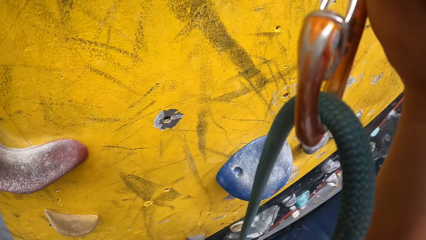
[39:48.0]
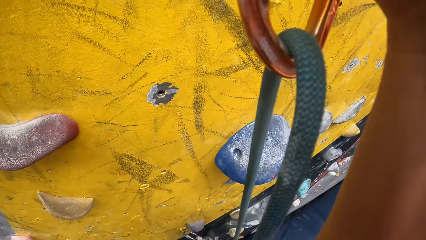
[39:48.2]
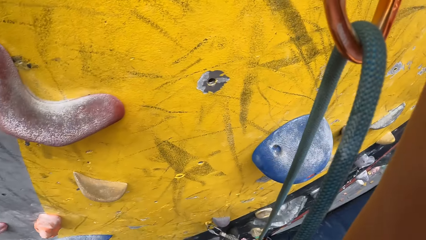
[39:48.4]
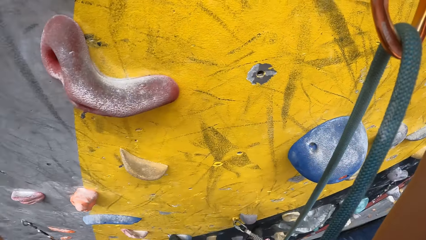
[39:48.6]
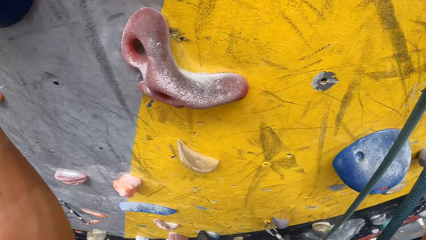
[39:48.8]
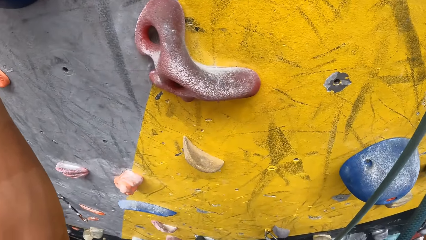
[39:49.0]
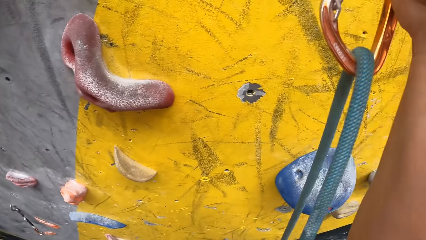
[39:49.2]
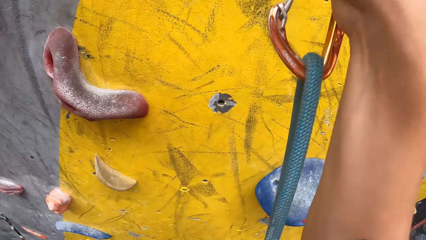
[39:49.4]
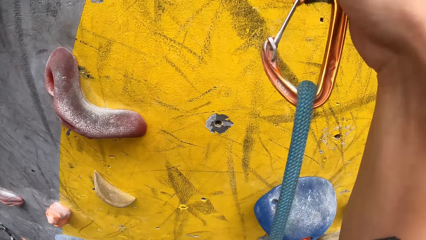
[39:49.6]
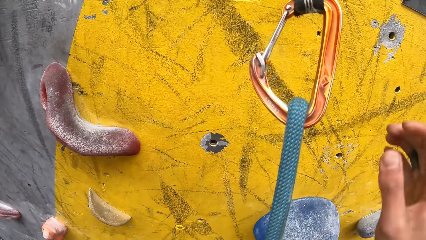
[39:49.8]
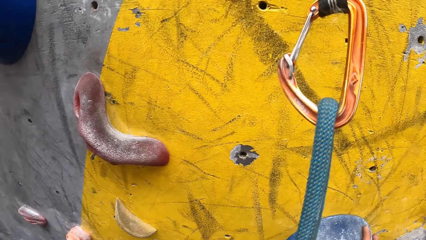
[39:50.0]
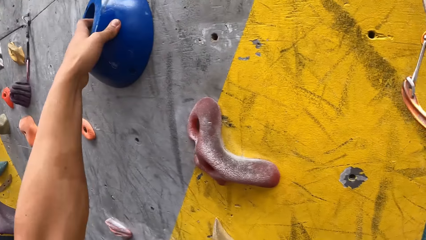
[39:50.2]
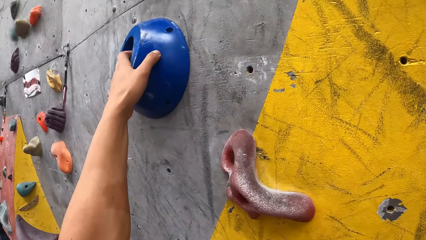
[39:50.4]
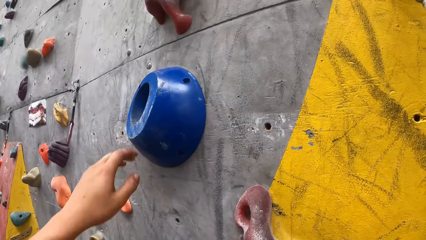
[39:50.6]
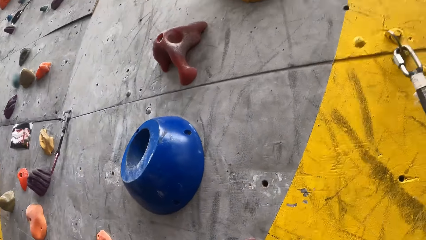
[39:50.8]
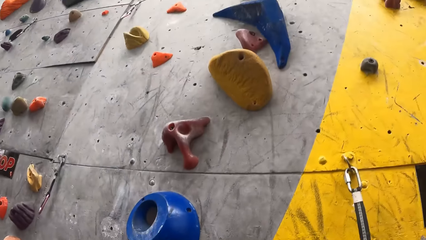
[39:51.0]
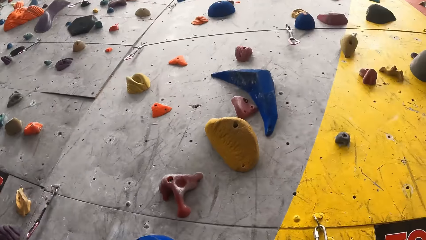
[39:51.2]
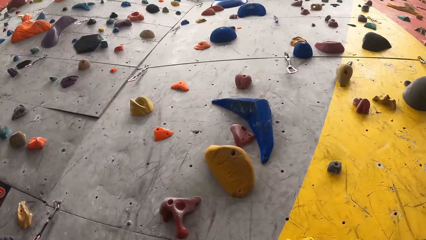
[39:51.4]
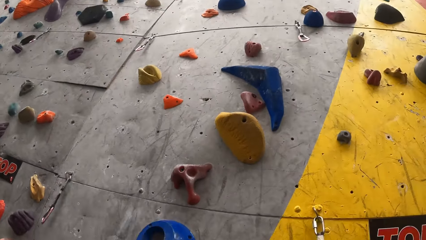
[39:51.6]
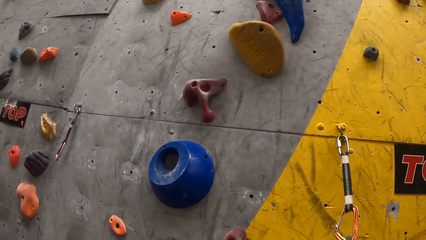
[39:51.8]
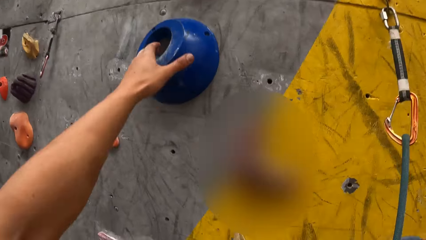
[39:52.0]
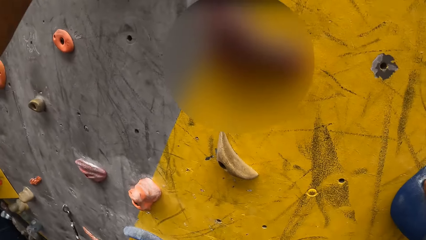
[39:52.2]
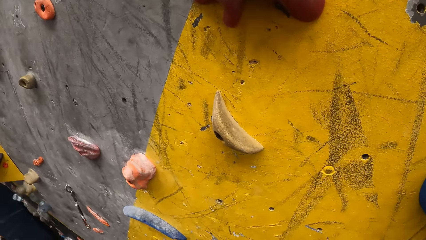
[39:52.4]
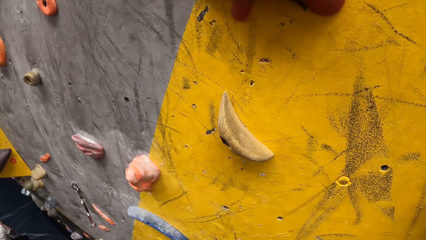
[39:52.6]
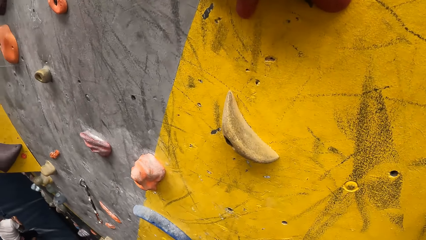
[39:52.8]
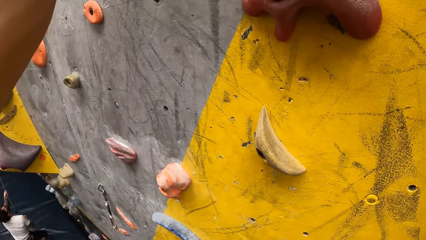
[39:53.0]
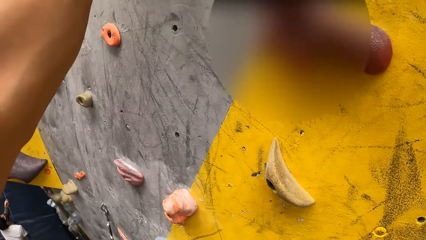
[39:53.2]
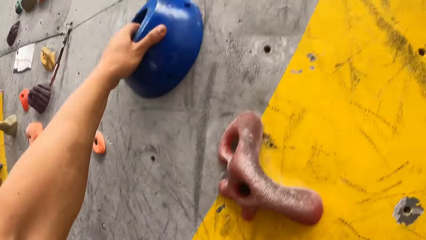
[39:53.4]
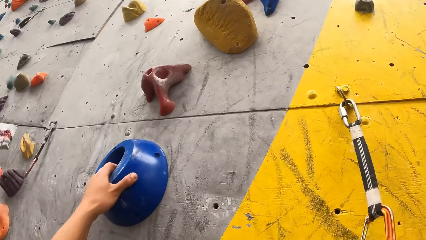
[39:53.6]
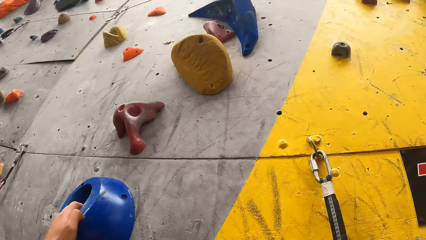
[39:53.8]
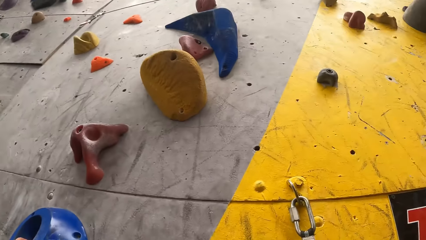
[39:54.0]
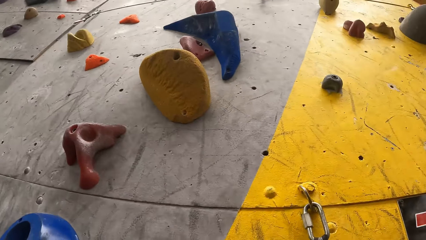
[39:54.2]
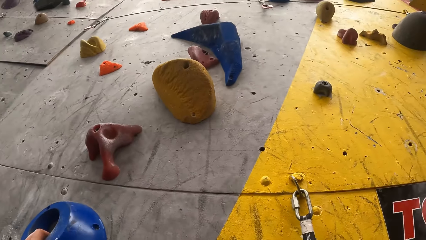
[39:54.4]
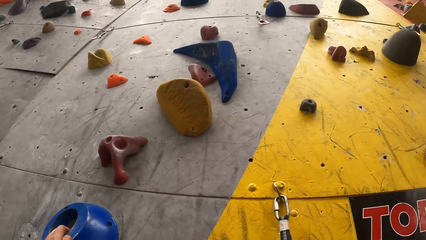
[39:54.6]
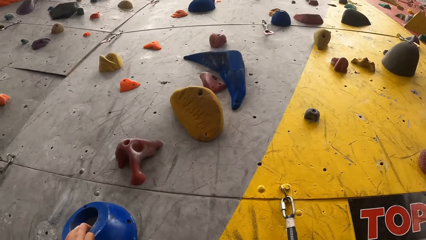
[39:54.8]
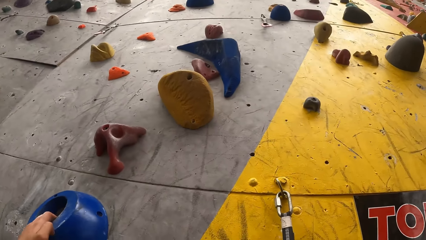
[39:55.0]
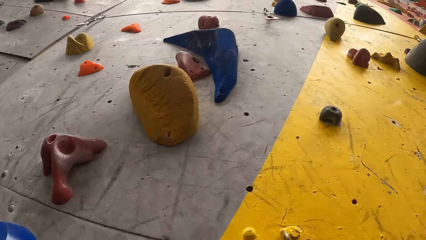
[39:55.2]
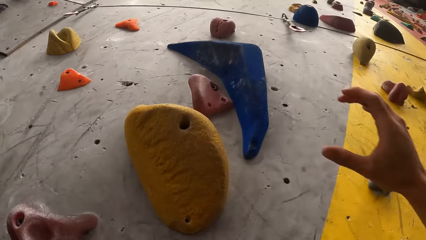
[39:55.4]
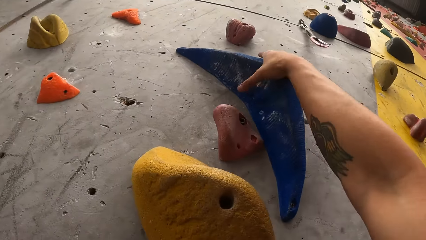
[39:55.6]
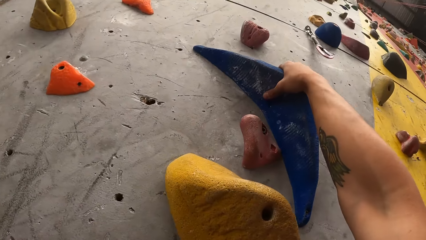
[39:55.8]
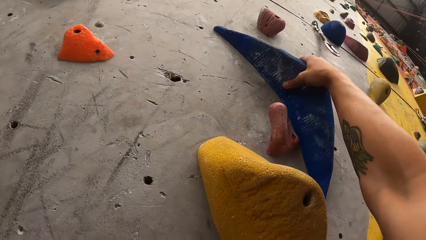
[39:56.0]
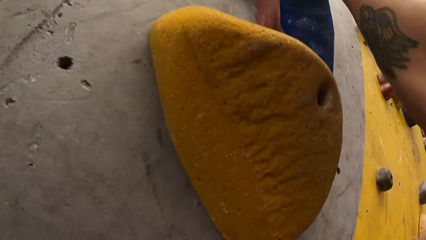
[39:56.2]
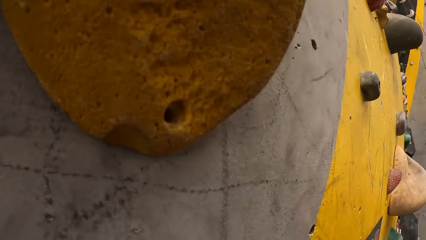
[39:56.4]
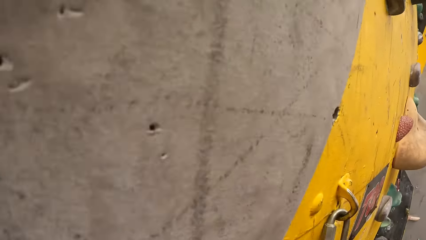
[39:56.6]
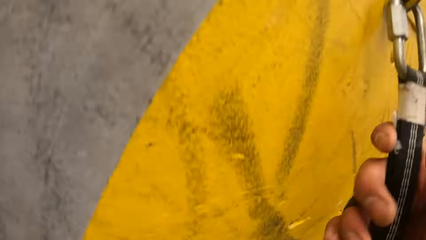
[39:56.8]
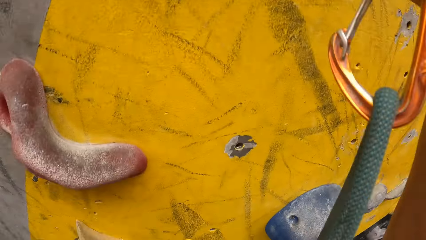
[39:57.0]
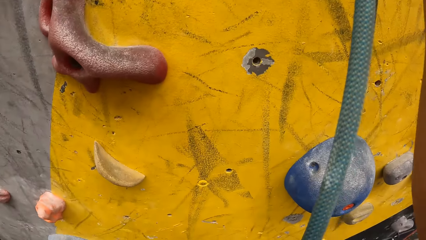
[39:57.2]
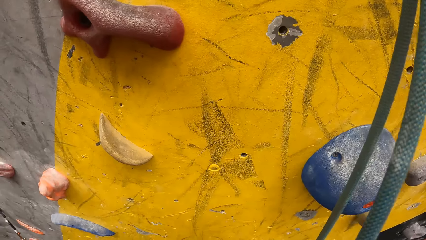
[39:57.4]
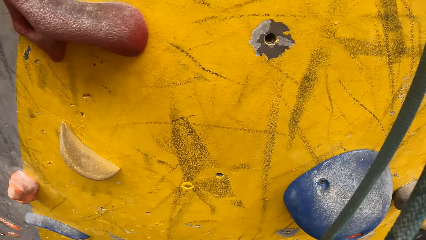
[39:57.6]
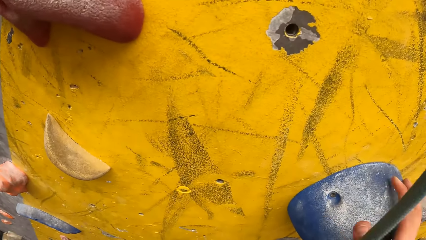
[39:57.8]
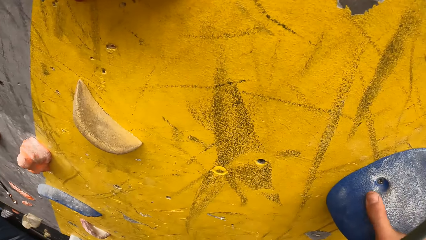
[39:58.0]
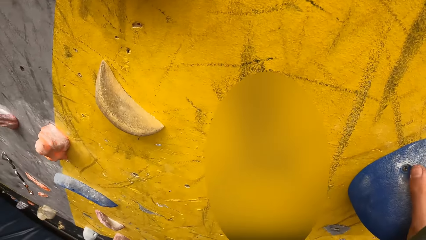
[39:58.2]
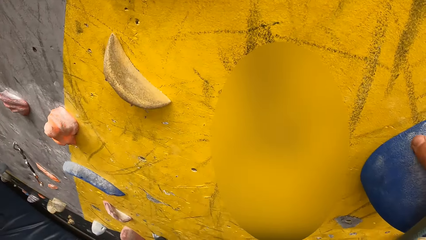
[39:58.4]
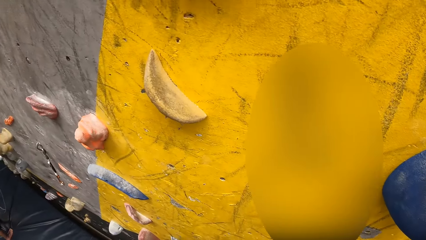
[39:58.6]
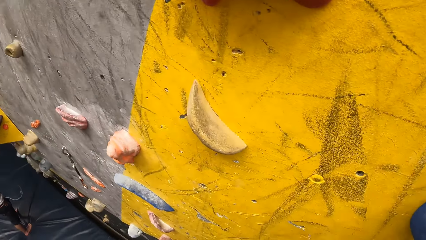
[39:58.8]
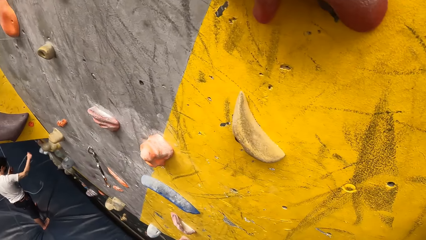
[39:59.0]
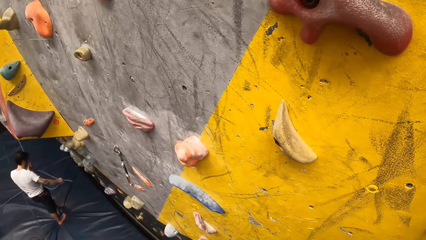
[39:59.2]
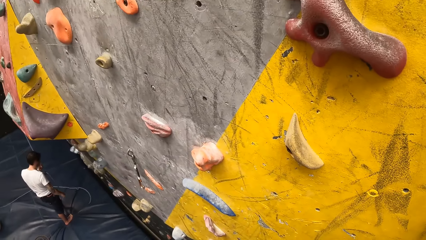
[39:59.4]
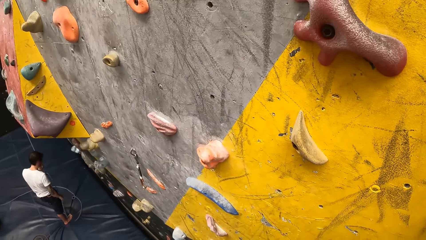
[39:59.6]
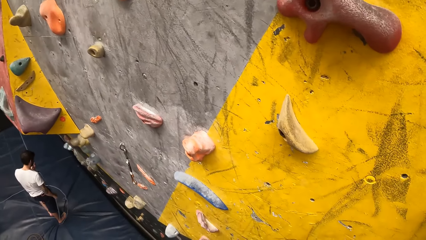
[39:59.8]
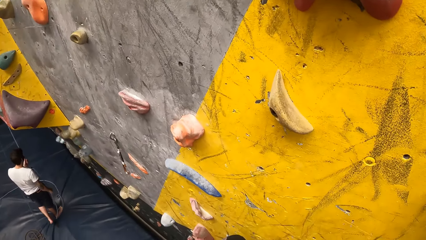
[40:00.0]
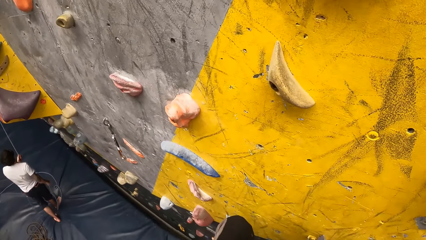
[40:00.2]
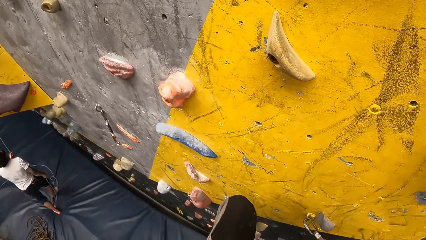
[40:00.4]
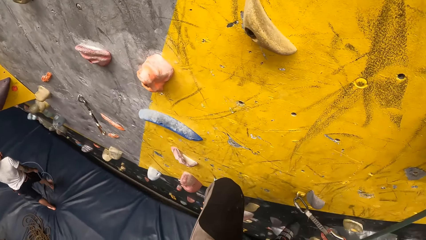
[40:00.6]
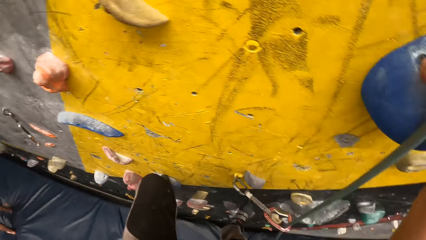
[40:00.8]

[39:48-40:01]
The camera wearer climbs the wall.

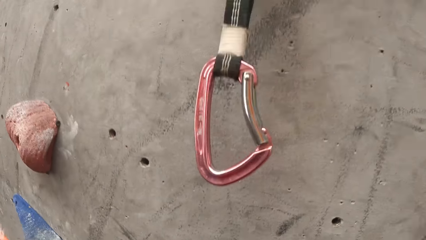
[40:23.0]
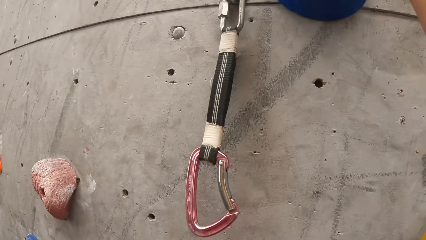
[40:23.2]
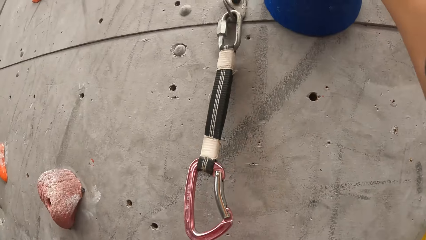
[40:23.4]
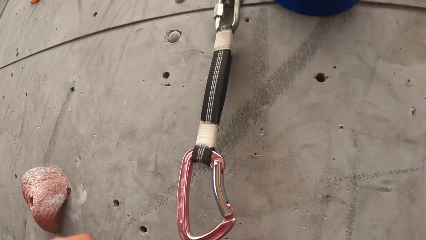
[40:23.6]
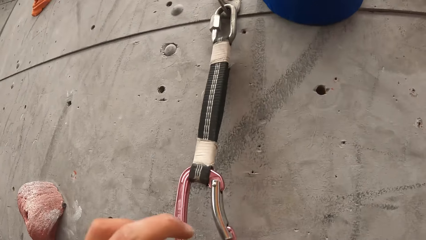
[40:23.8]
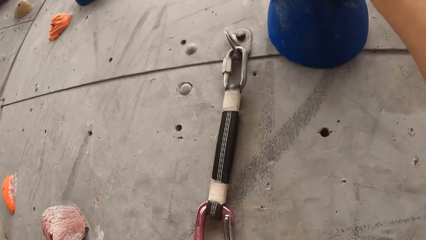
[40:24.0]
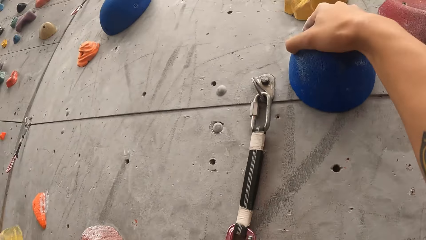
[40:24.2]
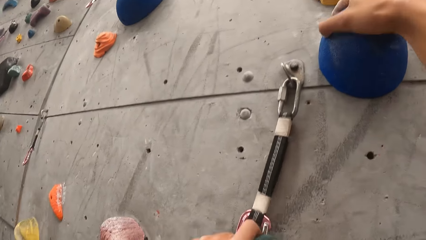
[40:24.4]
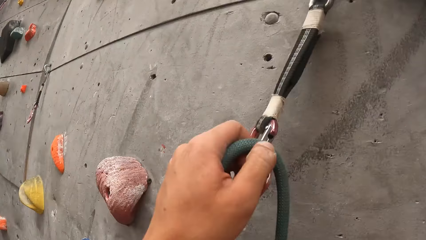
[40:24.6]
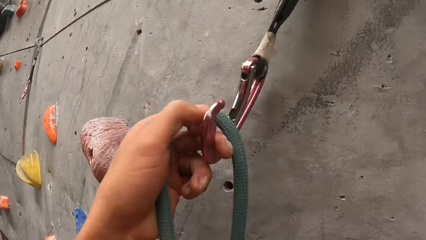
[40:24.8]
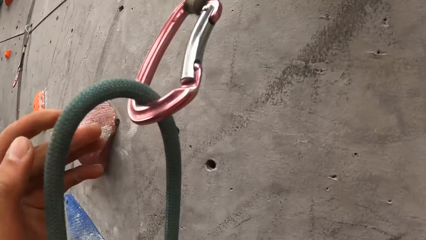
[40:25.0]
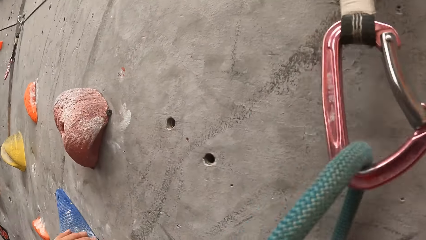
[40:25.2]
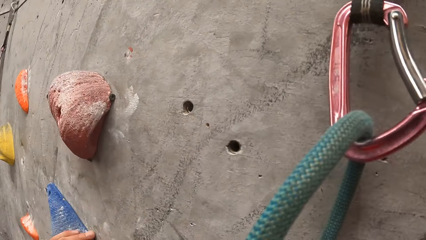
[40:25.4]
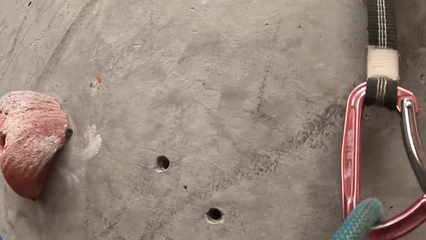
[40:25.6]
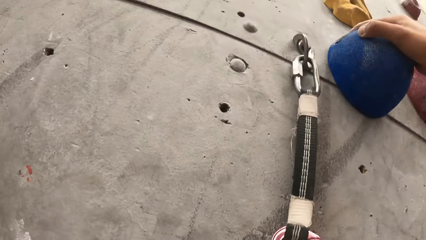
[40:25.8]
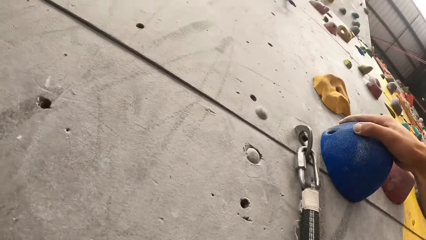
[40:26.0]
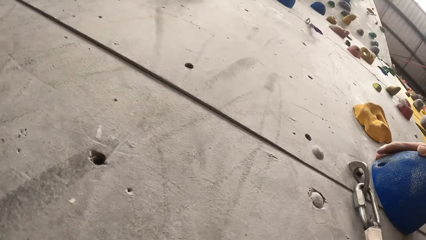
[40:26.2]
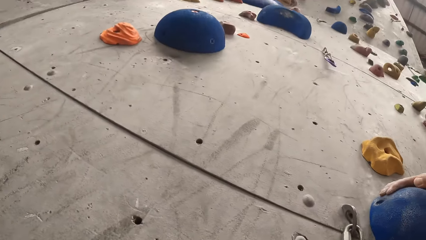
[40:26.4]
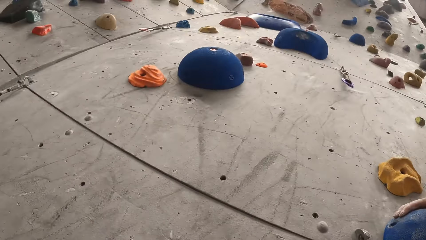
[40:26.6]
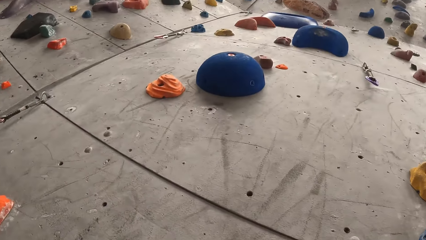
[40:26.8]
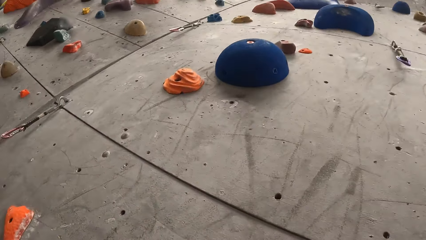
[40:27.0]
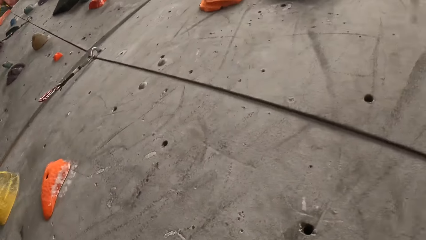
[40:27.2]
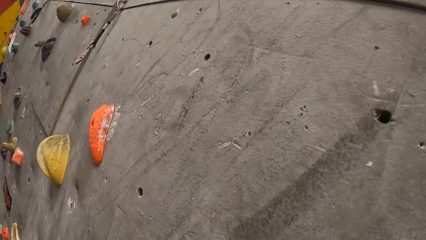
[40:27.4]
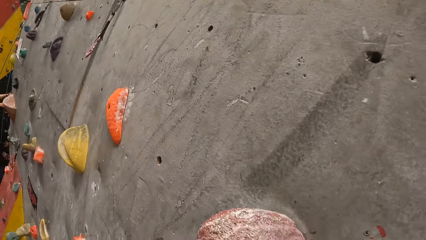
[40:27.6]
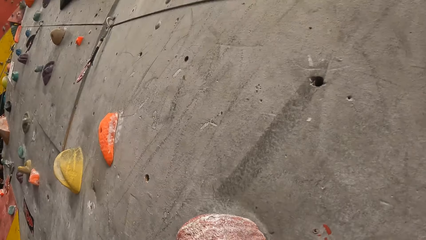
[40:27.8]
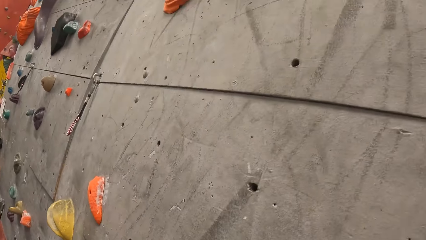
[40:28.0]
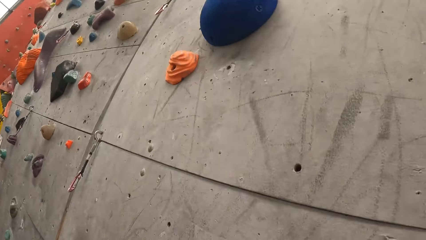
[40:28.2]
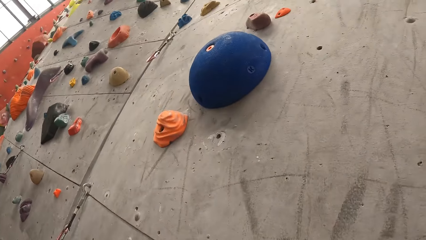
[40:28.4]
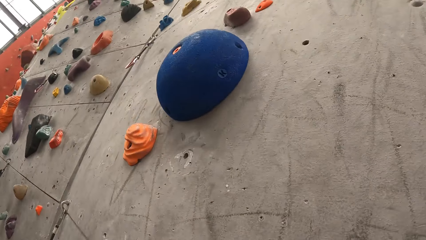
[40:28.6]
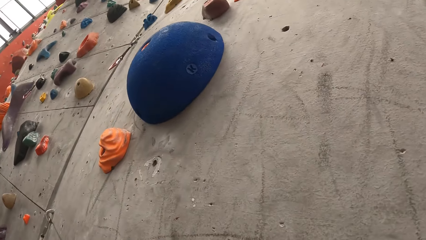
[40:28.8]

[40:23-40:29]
The camera wearer fixes the rope in the quickdraw. They climb on the wall.
